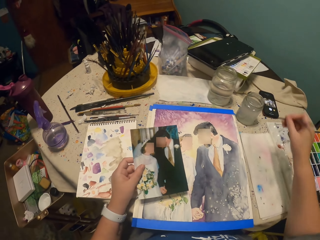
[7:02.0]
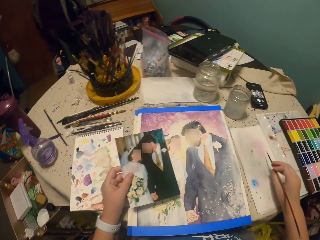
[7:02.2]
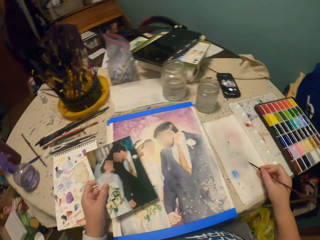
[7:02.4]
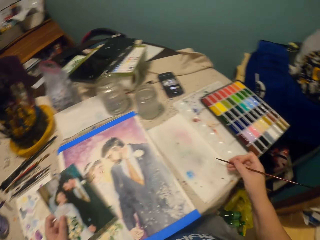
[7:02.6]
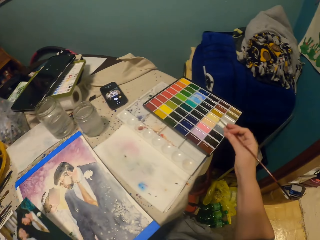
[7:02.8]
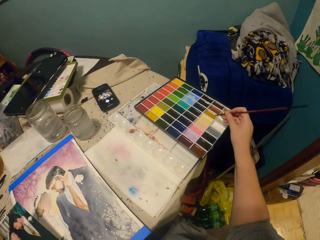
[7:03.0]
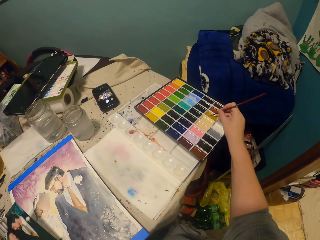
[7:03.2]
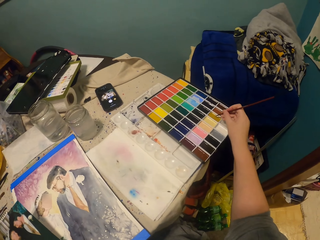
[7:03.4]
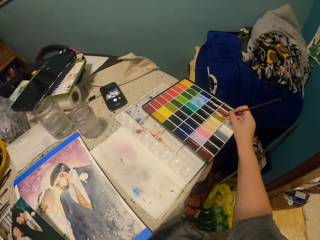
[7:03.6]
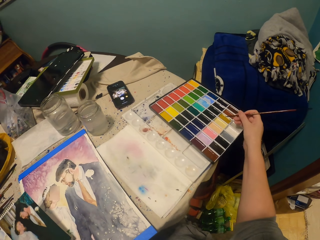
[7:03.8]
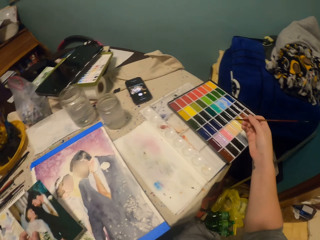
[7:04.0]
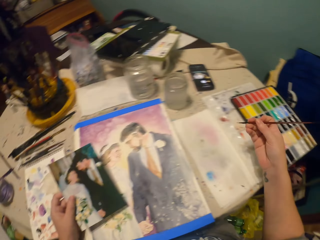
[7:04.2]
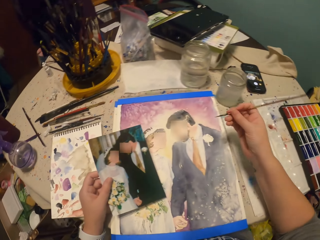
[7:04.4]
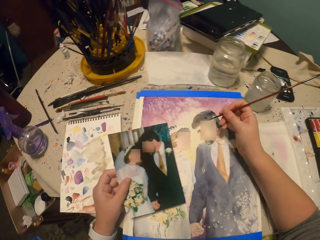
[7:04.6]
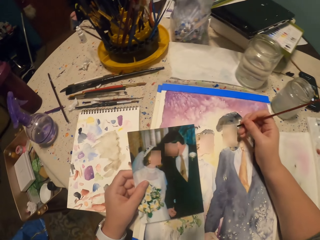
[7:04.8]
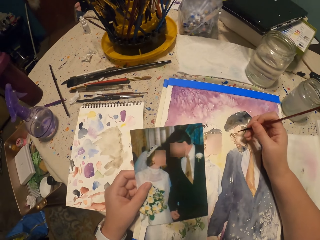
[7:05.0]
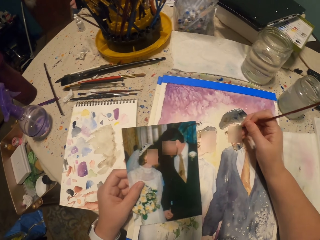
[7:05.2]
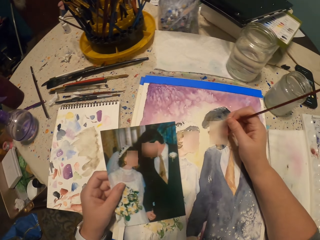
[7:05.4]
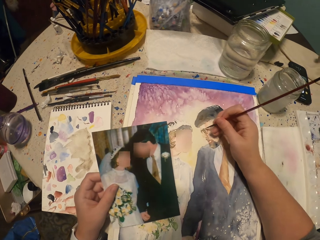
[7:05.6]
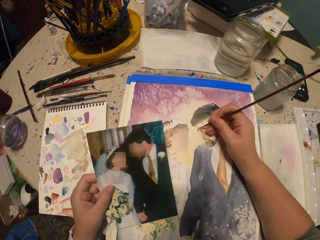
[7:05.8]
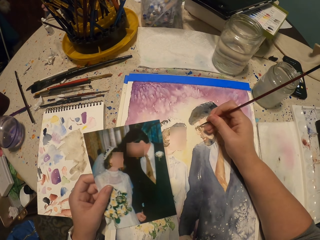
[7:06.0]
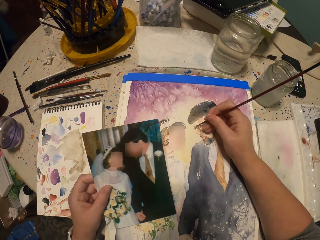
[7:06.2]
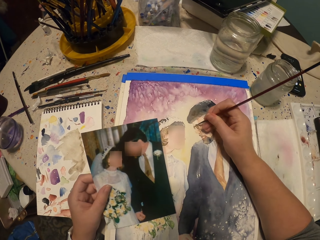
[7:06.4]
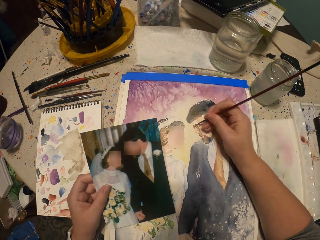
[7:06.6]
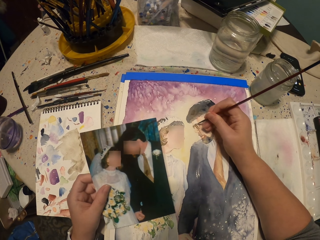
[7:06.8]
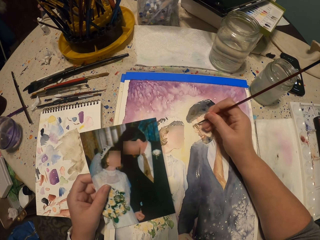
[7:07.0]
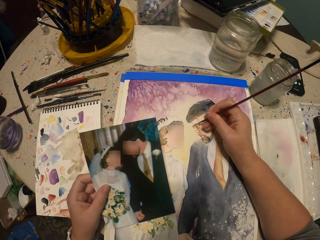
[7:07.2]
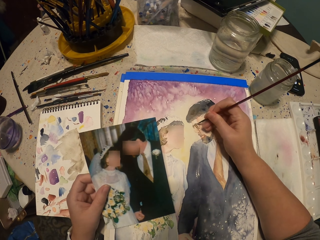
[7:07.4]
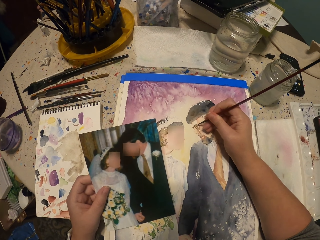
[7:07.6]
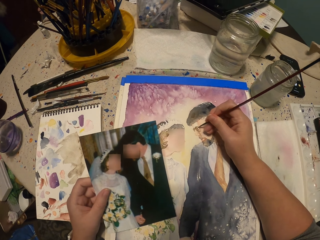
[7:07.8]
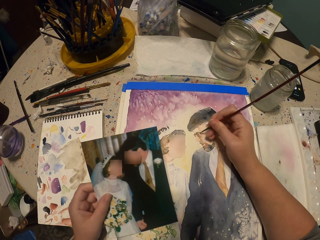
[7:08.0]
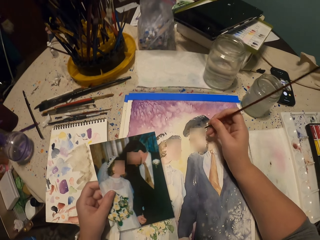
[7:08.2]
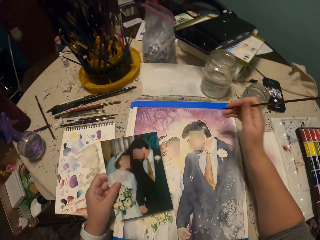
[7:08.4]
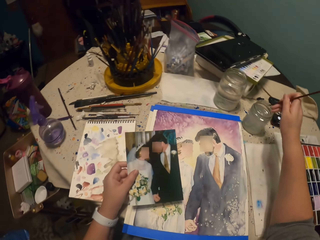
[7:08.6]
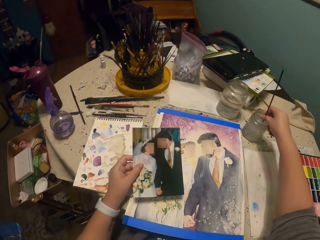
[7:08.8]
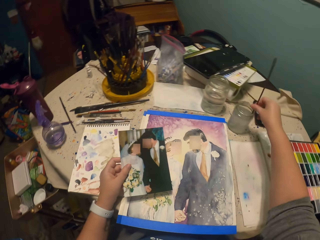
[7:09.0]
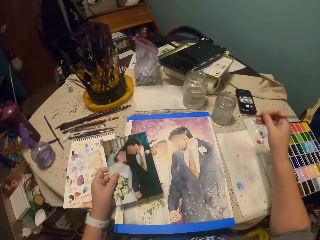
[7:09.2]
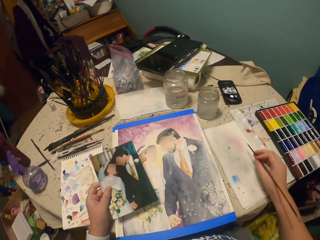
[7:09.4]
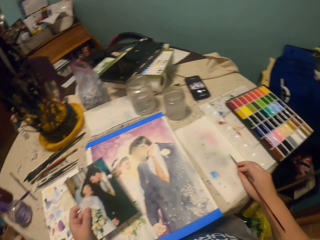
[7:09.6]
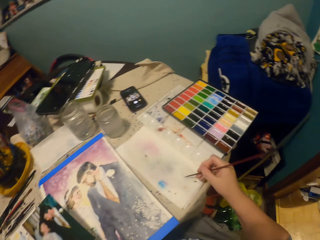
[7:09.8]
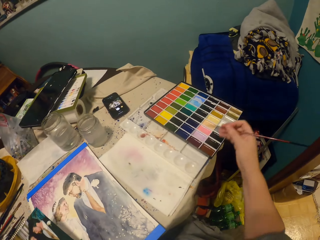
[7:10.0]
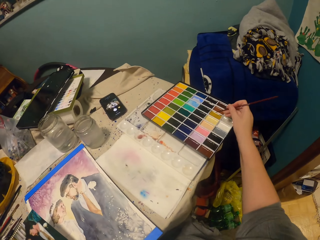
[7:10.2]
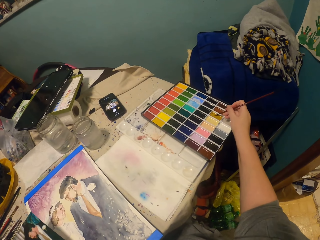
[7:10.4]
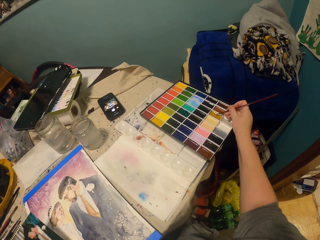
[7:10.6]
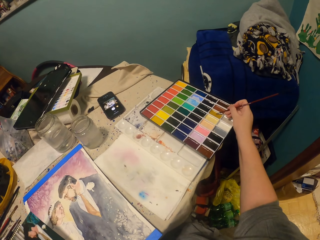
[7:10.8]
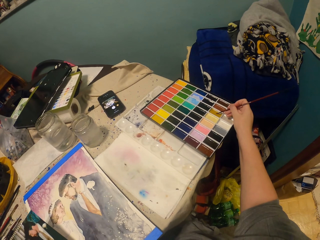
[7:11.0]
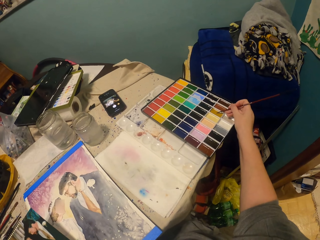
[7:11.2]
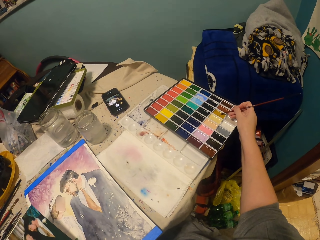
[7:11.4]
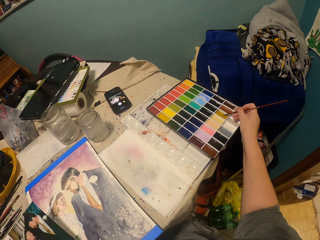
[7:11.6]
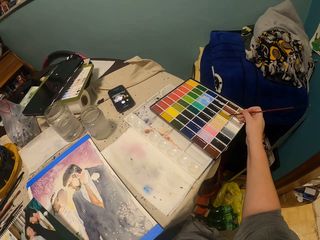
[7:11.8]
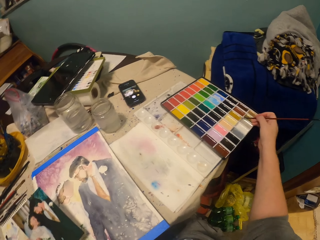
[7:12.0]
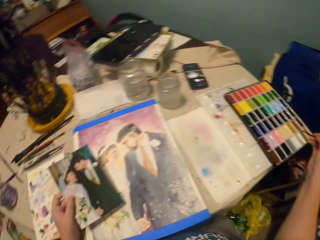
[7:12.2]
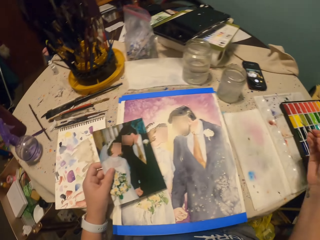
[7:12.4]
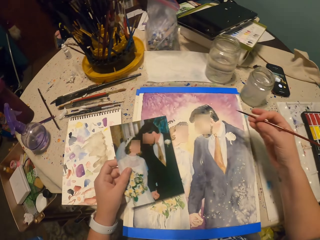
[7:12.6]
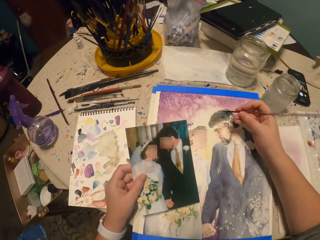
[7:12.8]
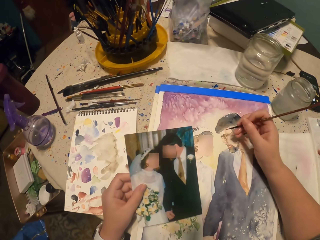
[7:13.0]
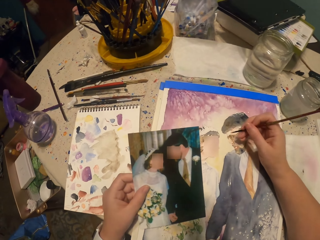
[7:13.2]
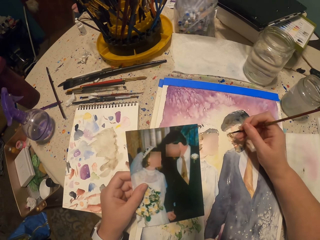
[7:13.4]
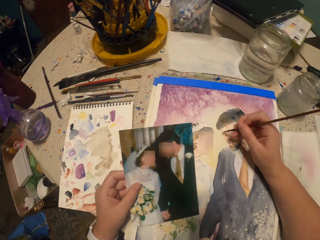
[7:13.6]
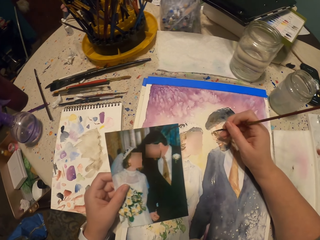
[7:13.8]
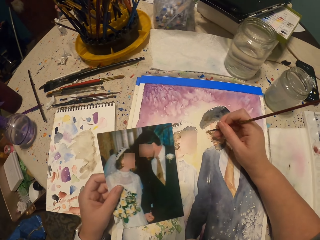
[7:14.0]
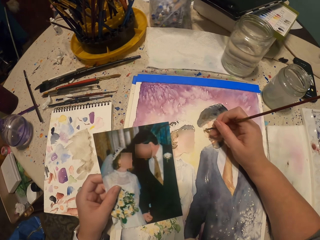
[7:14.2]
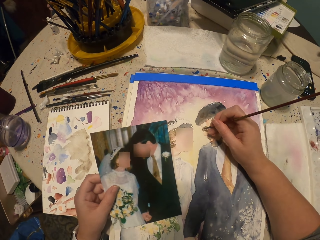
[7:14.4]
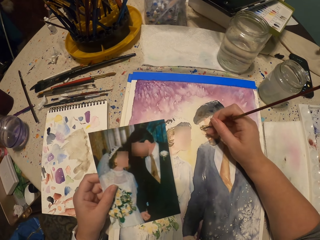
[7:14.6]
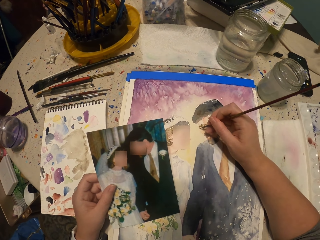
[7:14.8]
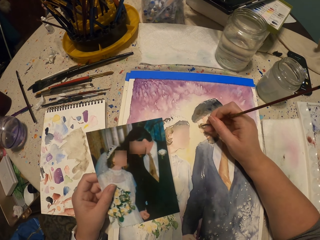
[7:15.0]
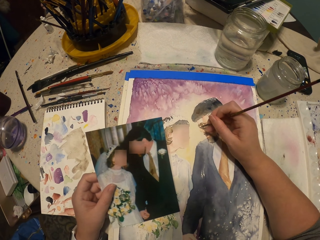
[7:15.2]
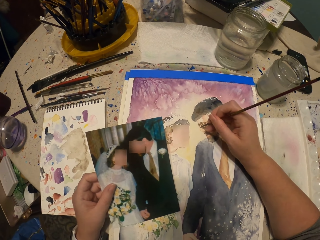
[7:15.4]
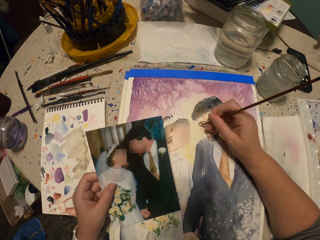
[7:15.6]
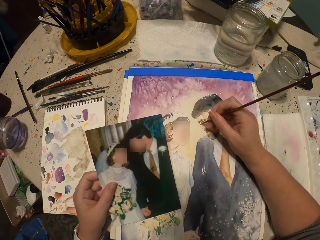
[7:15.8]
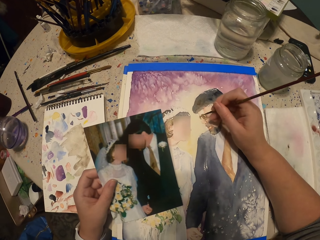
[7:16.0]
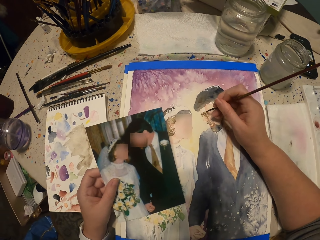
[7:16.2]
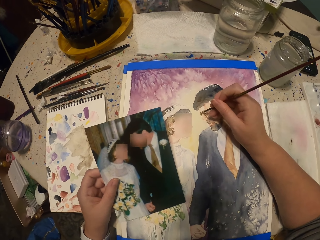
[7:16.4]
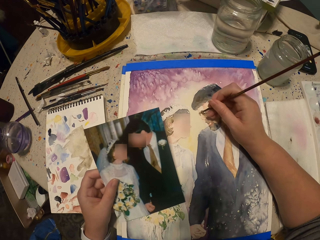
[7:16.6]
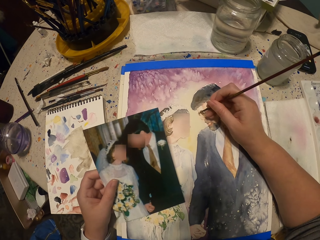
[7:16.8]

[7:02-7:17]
The camera wearer dips the painting brush into the water. They rub the brush on the paper. They apply the paint on the brush. They paint the decoration using the painting brush. They dip the painting brush into the water. They rub the brush on the paper. They apply the paint on the brush. They paint the decoration using the painting brush.

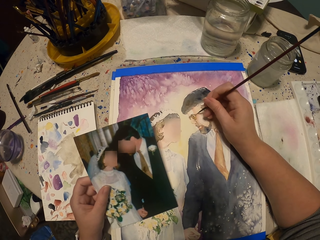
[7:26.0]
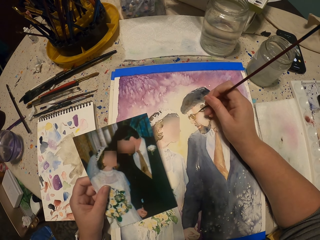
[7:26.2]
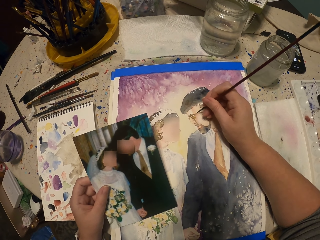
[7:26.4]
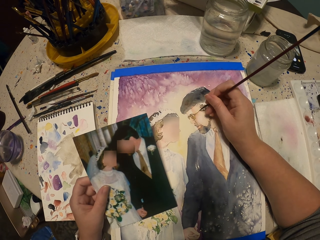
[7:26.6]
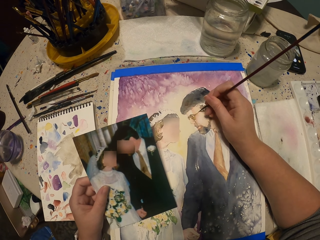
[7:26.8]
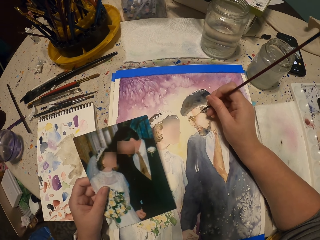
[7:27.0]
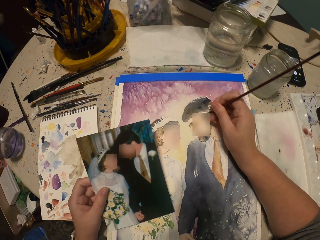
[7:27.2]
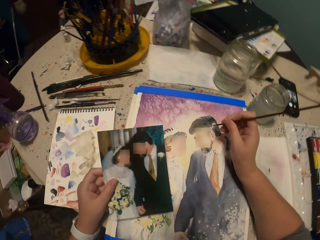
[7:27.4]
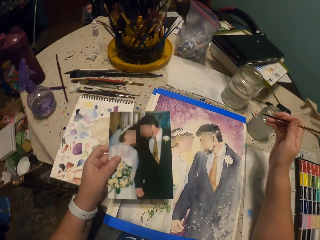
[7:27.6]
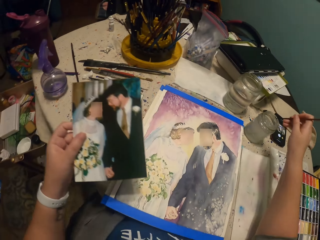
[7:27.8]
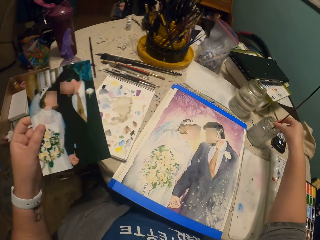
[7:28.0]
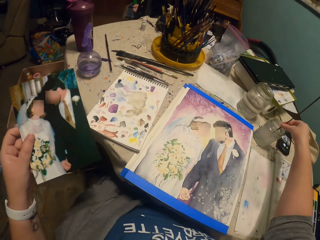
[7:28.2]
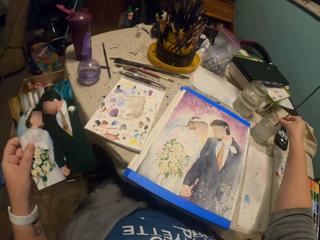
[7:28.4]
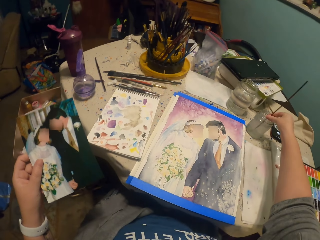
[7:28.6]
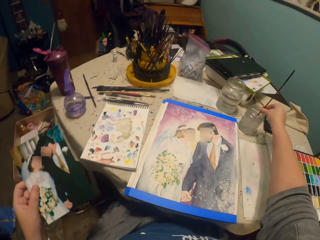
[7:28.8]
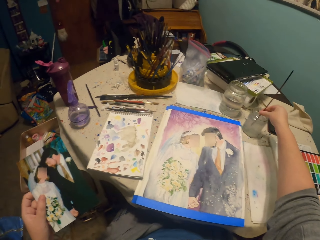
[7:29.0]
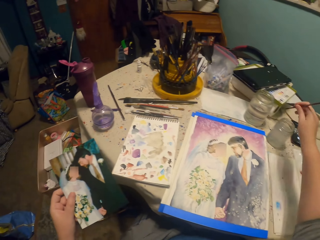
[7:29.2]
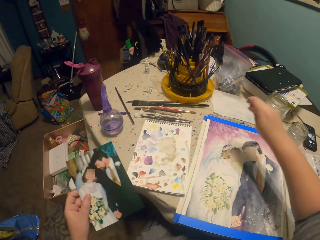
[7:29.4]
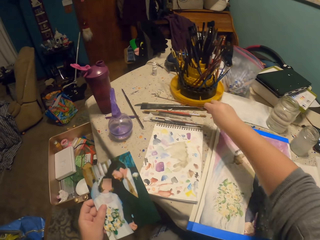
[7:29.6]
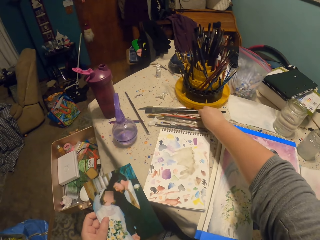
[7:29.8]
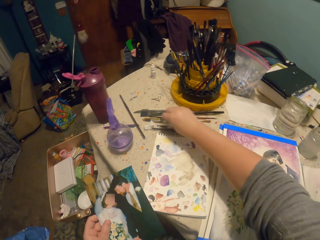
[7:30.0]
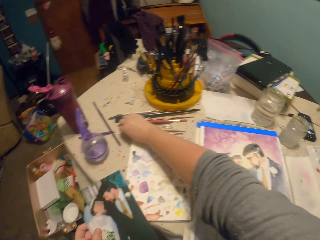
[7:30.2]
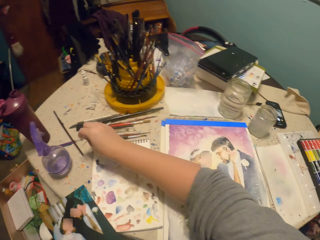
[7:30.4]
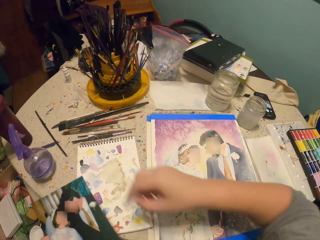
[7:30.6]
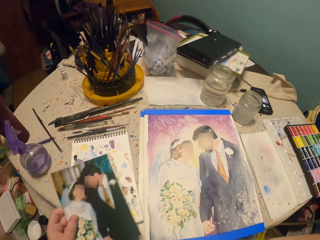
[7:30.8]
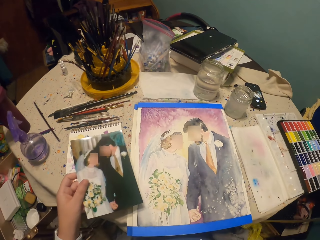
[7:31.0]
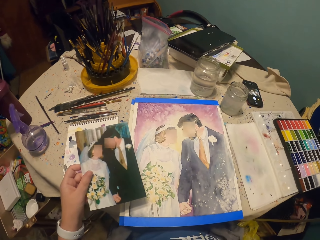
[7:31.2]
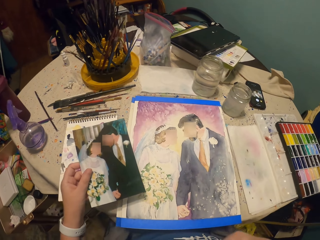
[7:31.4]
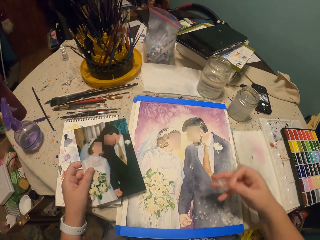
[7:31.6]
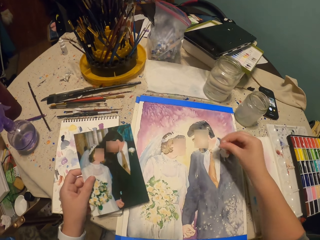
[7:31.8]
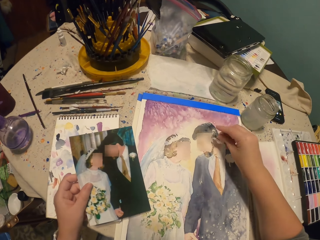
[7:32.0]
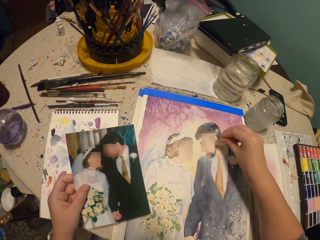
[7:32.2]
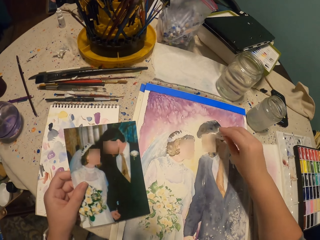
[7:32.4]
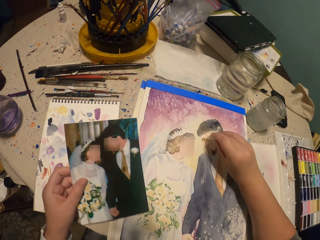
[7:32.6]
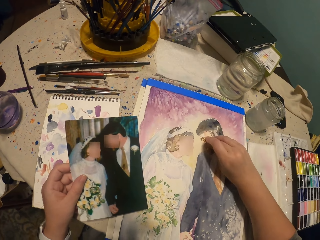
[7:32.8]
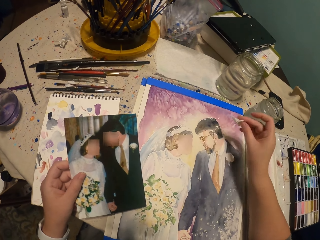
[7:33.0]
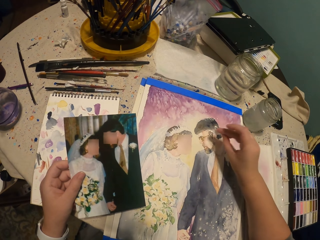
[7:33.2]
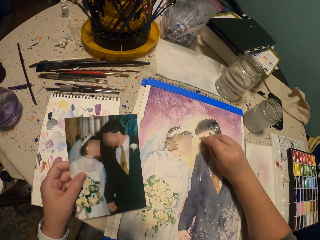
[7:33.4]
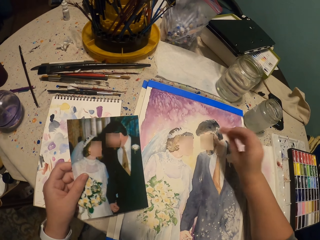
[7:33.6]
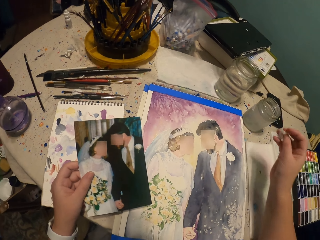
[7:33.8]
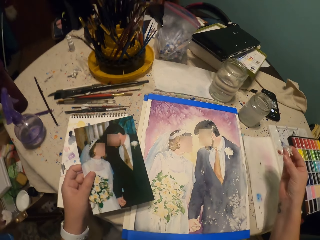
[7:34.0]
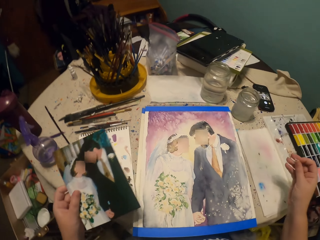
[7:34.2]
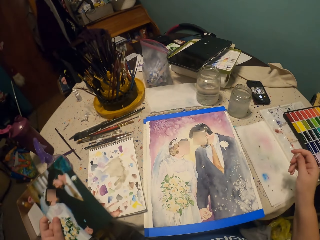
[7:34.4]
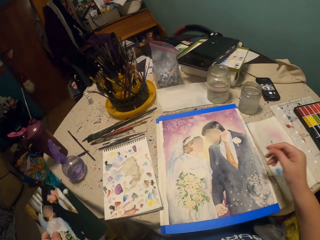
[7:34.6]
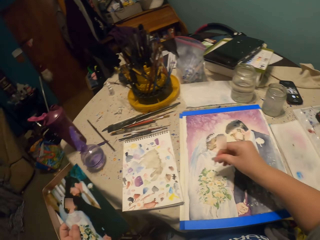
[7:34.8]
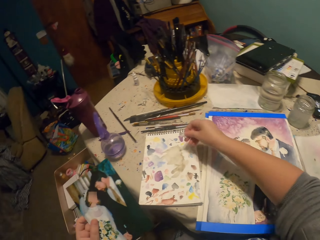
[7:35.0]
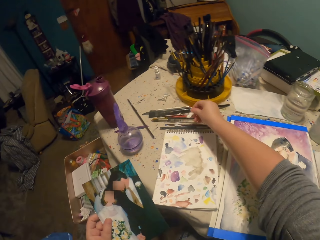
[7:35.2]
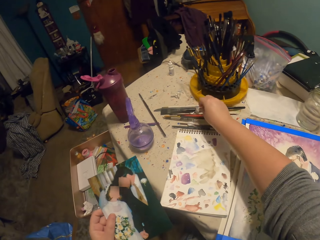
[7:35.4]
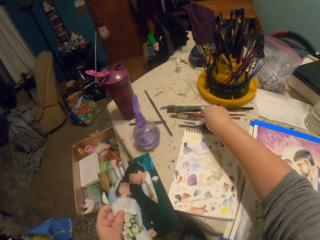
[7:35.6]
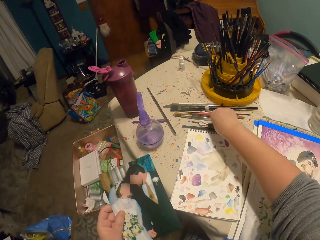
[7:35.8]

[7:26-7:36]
The camera wearer dips the painting brush into the water. They shake the brush. They put the brush on the table. They pick up a piece of paper. They hold the tissue paper. They wipe the decoration. They hold the piece of paper. They drop the tissue paper. They put the piece of paper on the table.
